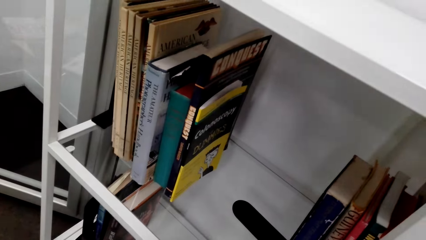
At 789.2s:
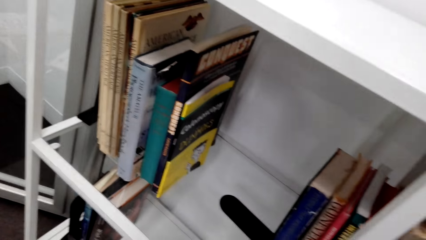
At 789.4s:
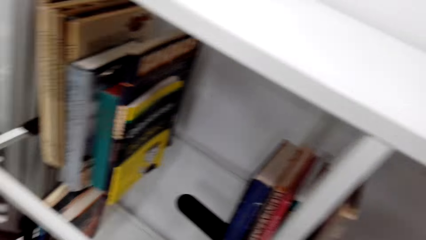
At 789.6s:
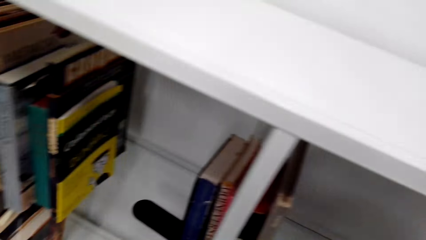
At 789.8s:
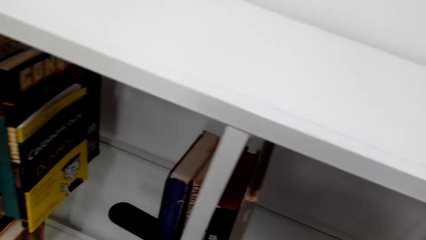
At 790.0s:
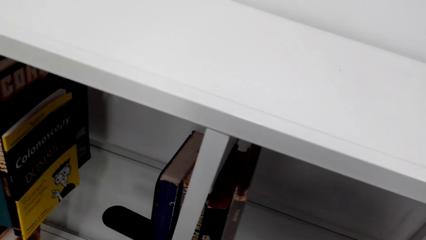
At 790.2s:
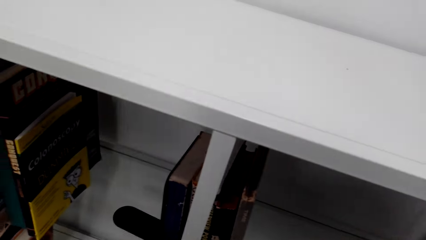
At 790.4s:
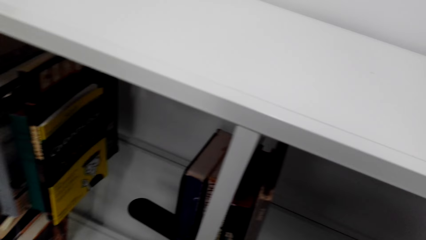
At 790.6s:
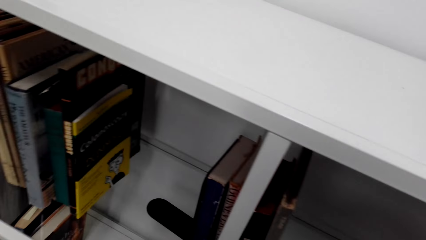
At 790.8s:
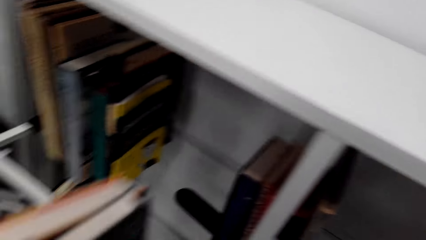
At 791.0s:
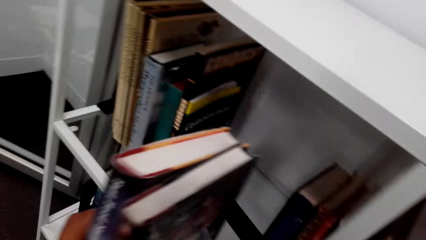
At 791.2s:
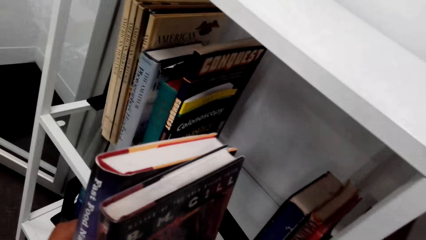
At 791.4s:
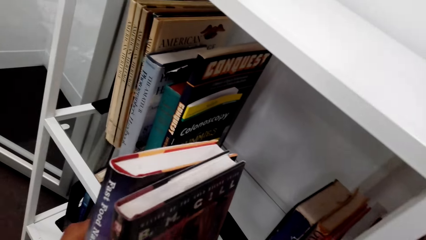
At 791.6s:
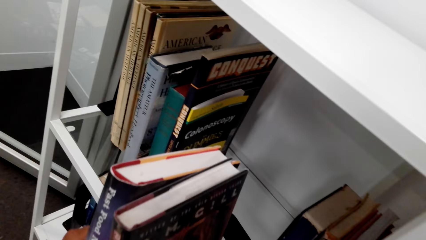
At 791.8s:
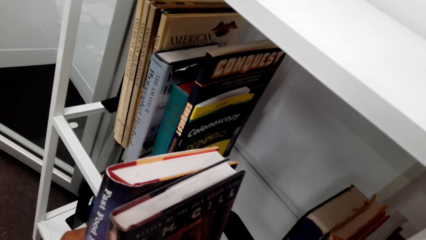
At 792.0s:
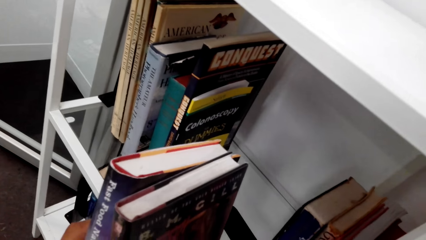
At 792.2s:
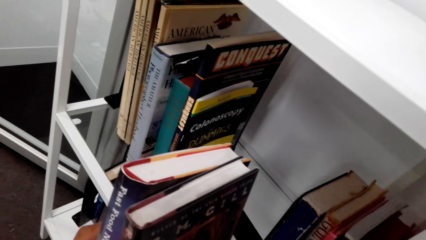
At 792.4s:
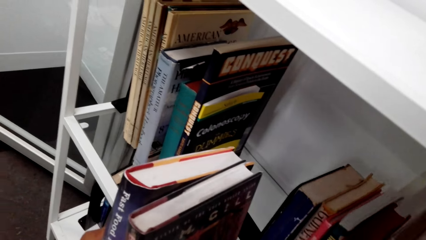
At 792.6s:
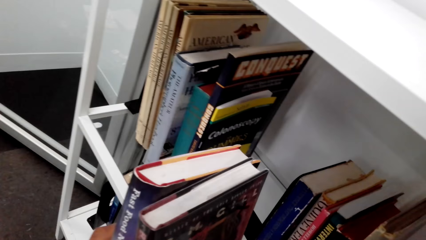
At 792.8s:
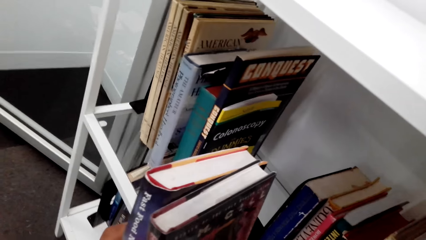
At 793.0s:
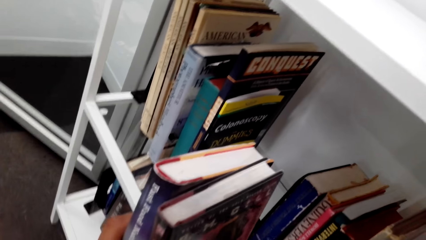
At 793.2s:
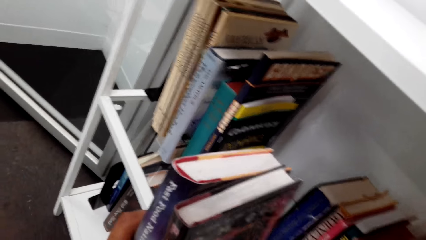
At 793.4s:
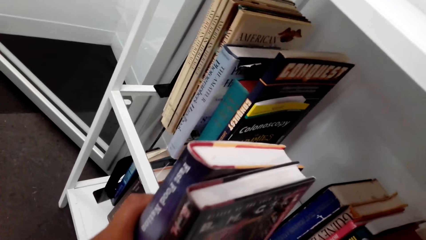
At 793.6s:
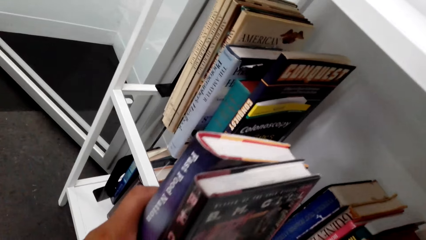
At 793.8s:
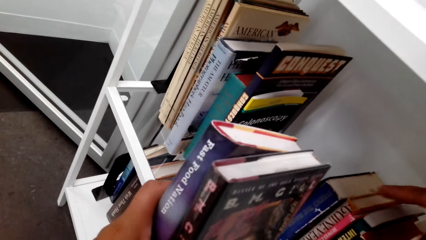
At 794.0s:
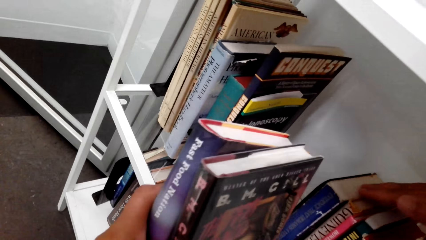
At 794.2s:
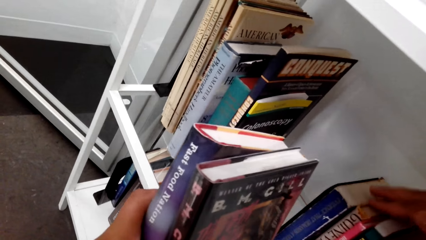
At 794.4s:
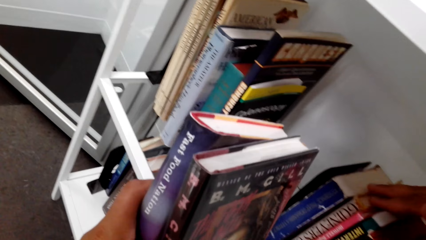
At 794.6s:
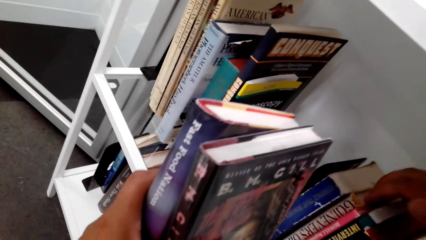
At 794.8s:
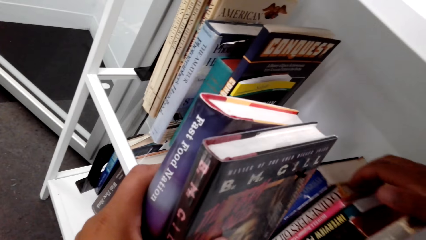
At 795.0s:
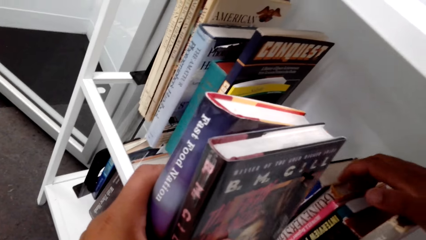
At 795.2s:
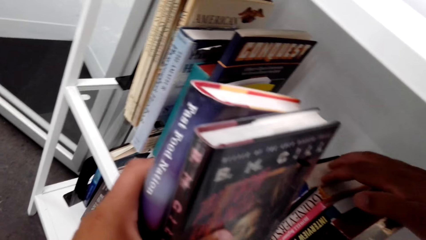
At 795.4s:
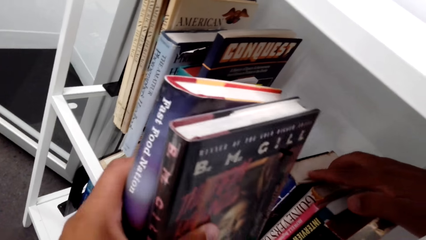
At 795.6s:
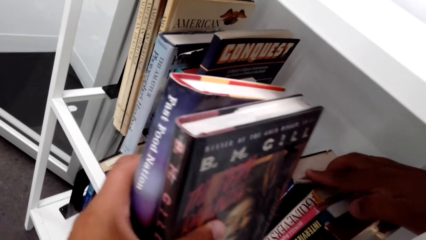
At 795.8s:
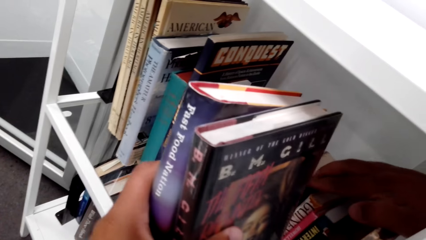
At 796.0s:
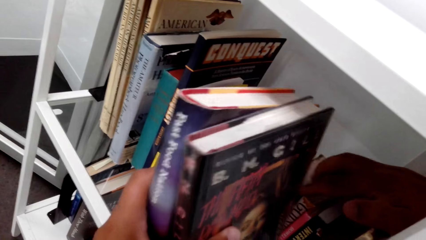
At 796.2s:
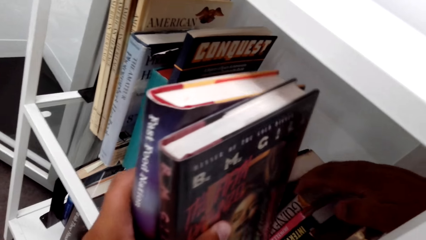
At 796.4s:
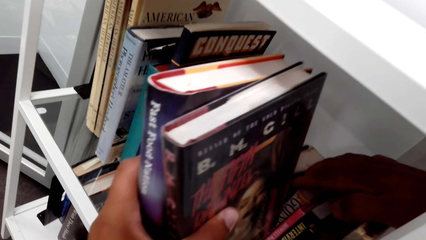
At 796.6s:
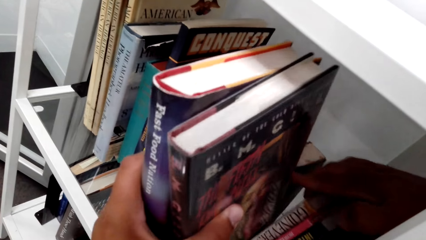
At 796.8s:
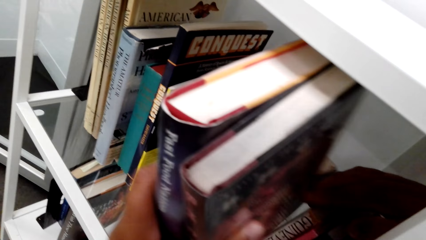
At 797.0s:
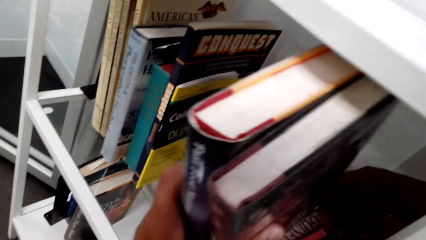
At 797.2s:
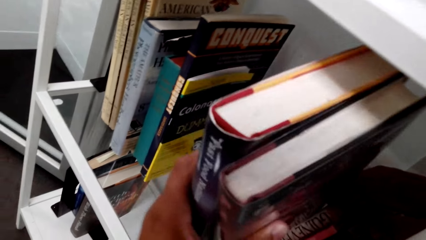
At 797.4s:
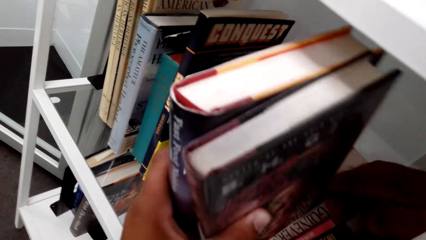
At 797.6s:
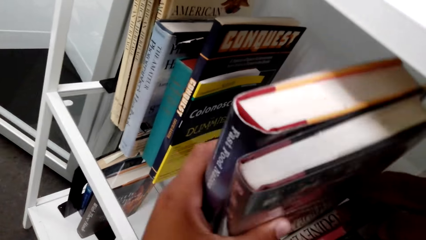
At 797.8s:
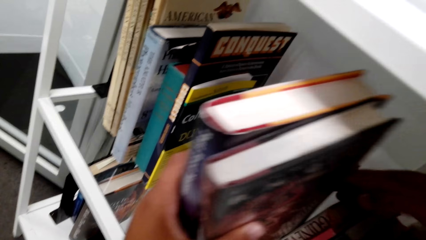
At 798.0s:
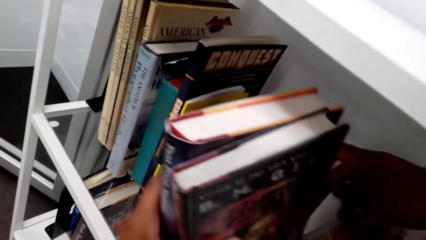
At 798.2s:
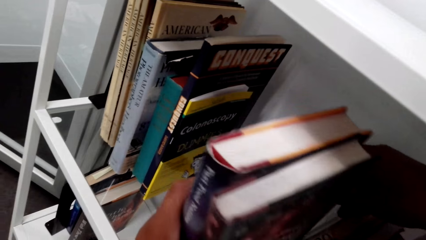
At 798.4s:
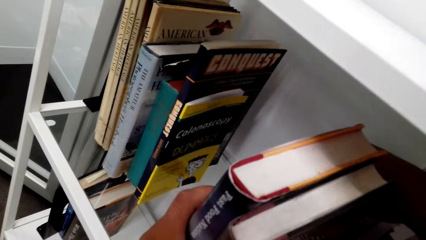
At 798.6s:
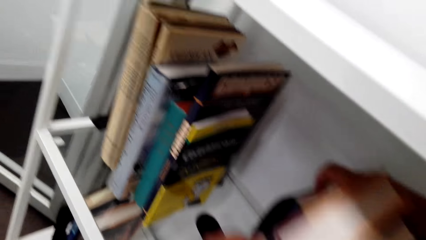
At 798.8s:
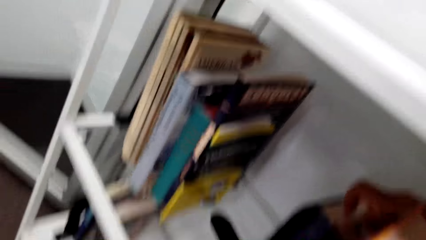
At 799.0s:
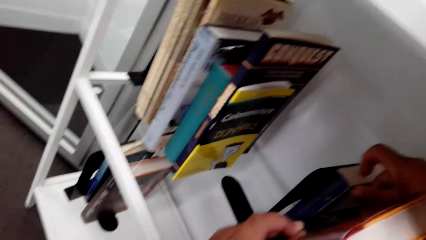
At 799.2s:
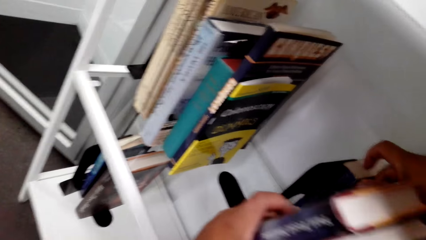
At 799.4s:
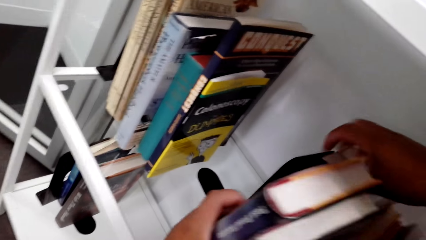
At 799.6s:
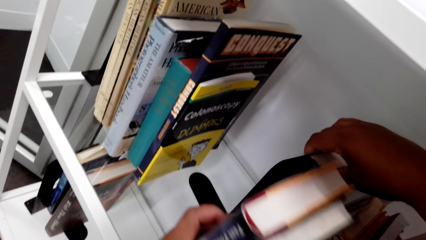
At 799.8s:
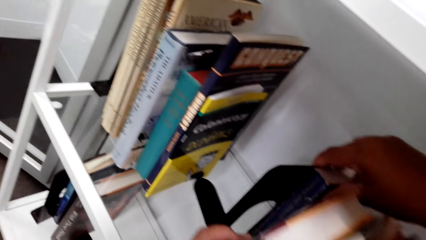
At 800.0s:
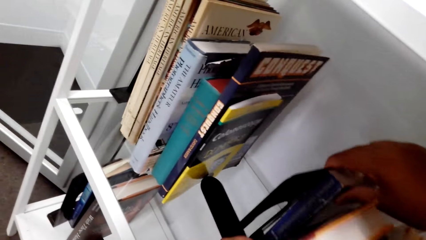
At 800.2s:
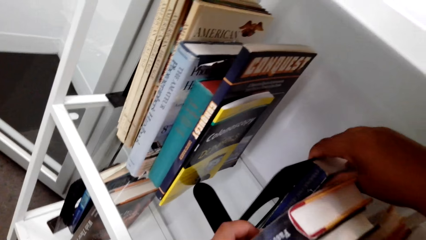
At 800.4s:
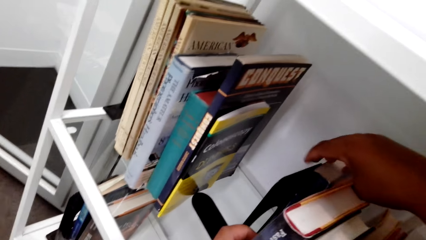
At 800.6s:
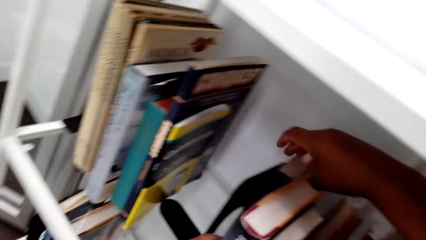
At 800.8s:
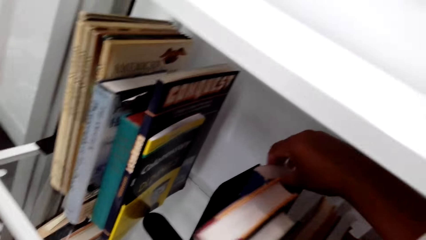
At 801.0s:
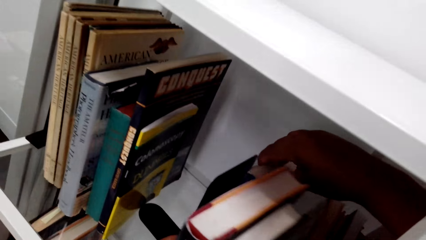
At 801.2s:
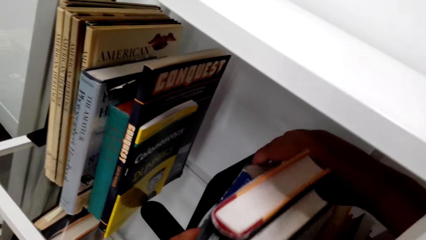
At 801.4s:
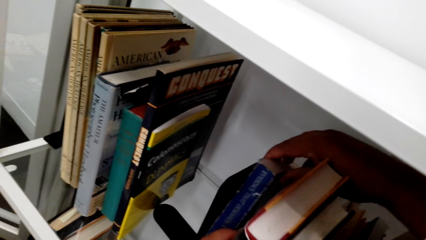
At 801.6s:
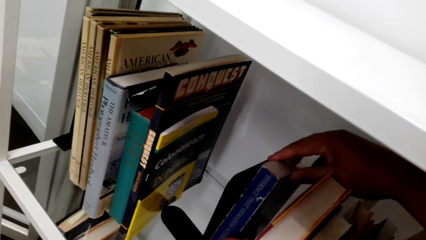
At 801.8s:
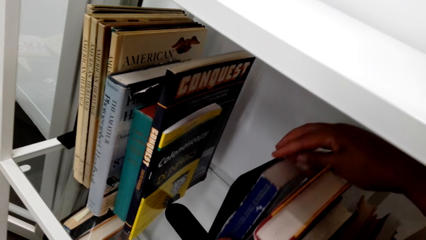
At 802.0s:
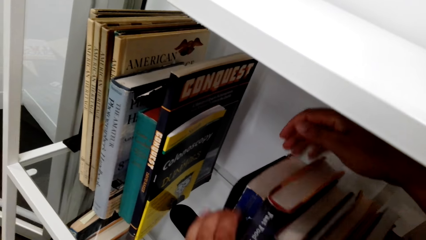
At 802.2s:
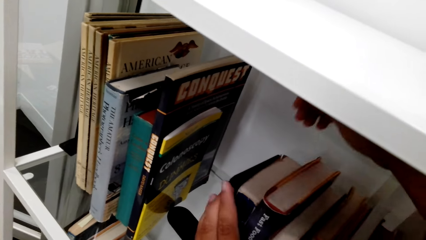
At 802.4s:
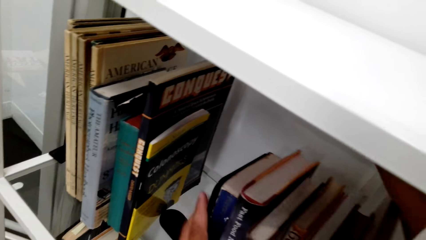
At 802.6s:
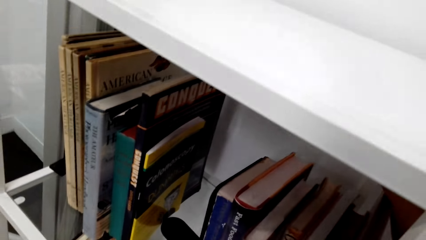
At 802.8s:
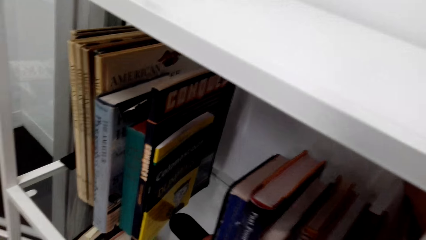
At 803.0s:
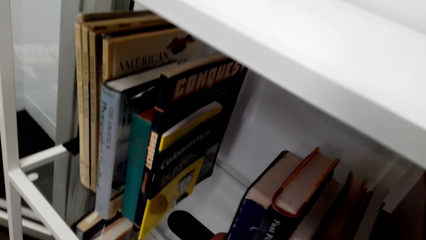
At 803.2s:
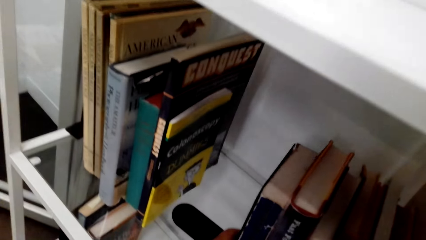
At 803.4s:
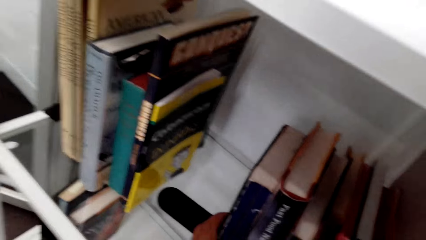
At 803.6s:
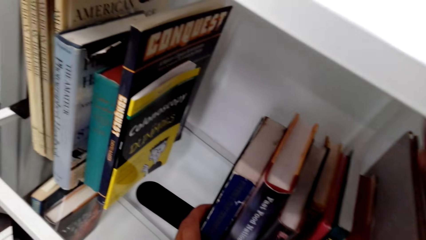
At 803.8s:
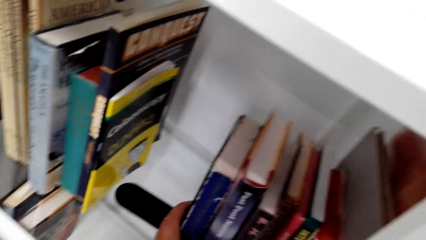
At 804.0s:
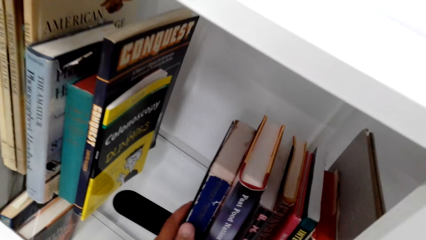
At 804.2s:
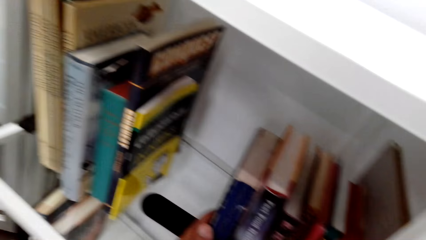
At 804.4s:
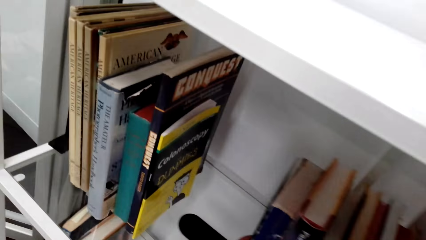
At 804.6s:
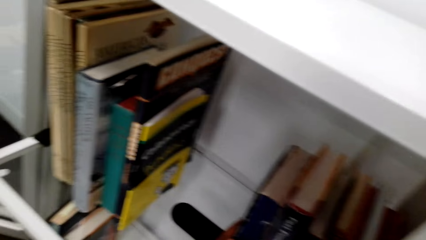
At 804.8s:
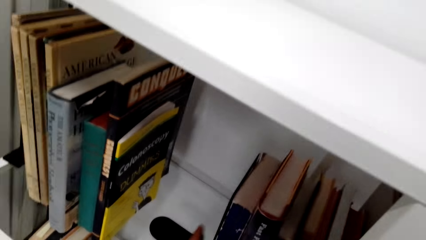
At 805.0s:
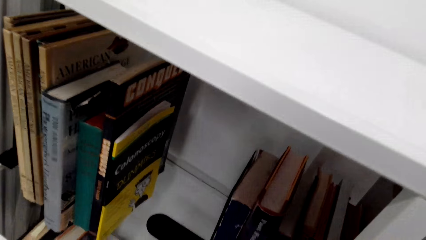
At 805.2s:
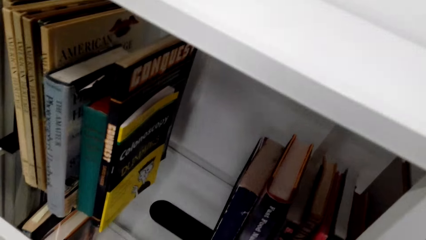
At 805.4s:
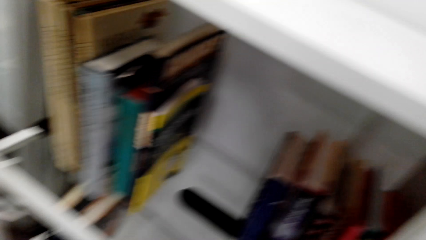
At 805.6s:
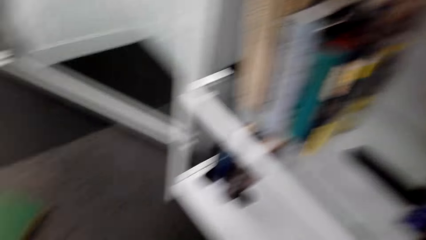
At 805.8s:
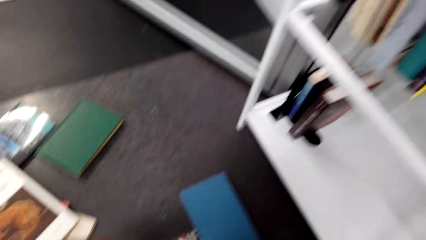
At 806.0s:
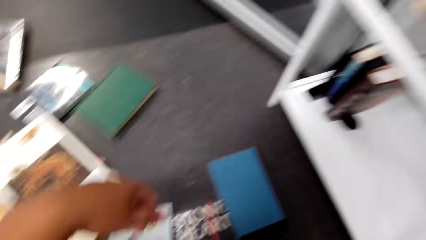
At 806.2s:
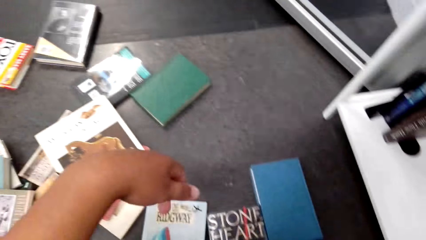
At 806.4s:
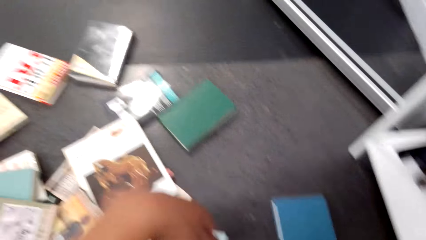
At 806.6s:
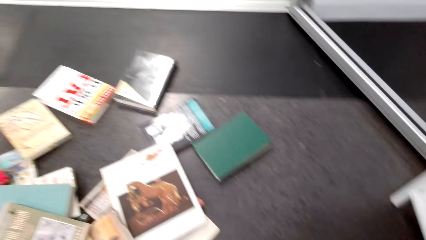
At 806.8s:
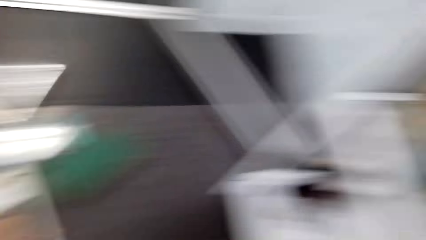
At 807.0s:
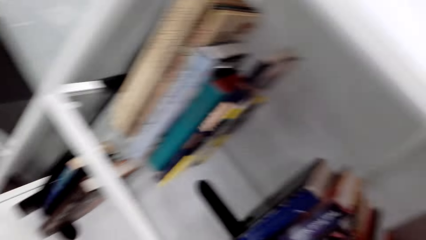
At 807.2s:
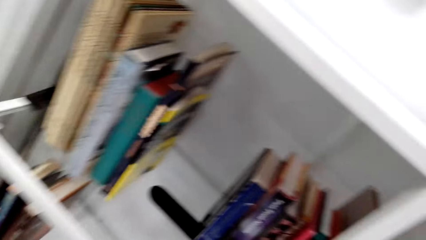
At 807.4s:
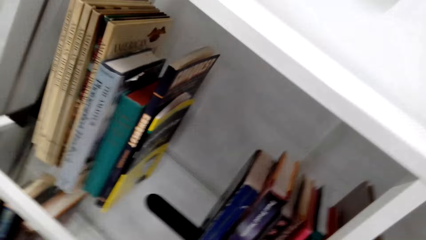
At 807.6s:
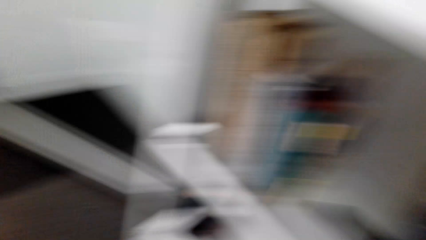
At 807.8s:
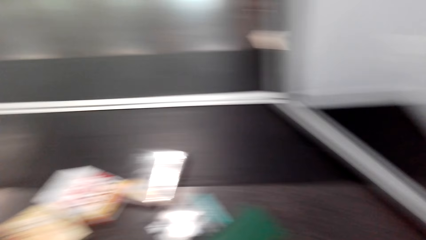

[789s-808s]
The camera wearer separates books. They hold the books with the left hand. They touch the books on the shelf with the right hand. They put books on a bookshelf. They fix the books on the shelf with the left hand. They look around.
